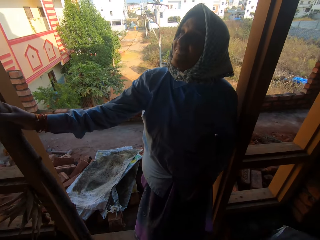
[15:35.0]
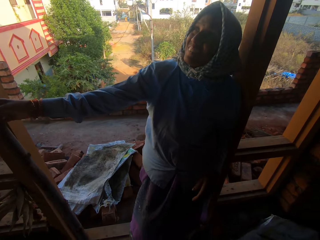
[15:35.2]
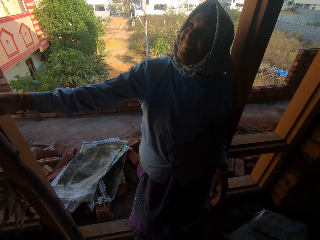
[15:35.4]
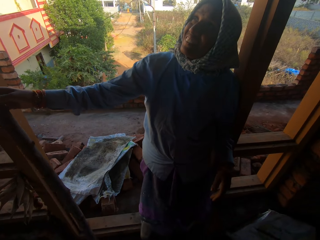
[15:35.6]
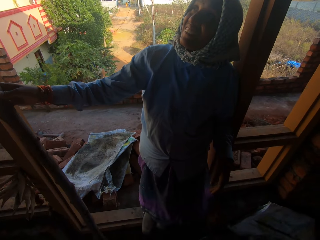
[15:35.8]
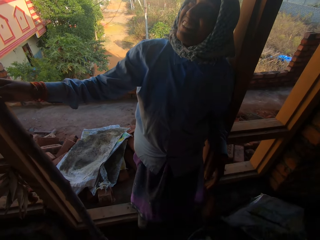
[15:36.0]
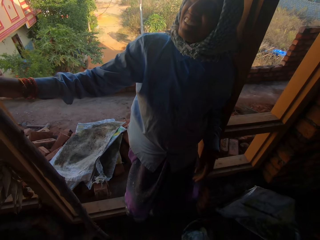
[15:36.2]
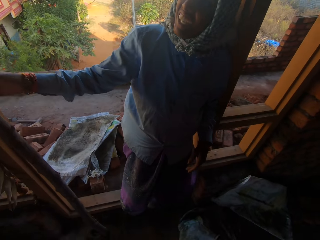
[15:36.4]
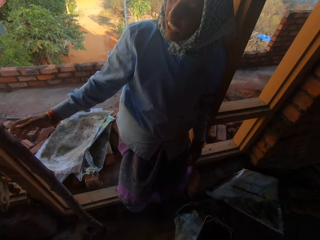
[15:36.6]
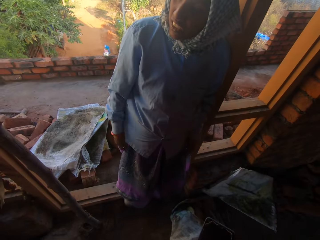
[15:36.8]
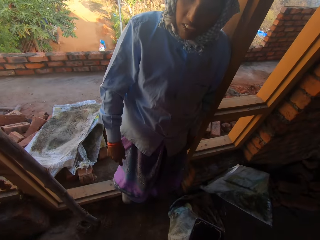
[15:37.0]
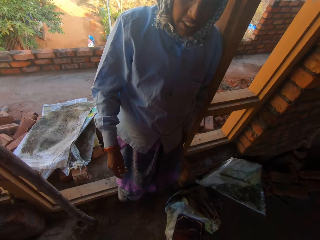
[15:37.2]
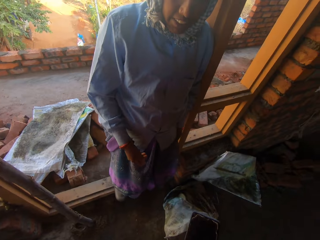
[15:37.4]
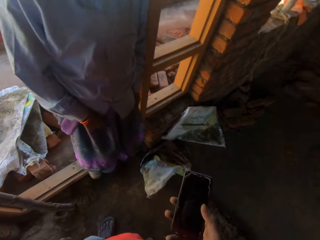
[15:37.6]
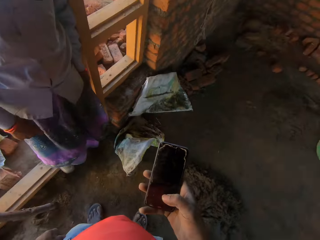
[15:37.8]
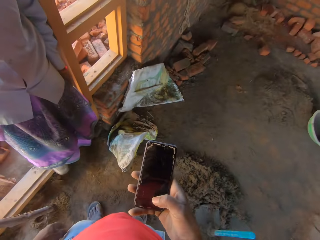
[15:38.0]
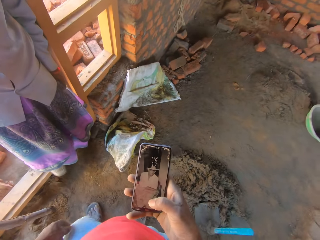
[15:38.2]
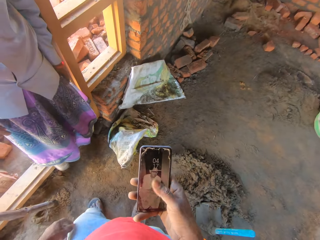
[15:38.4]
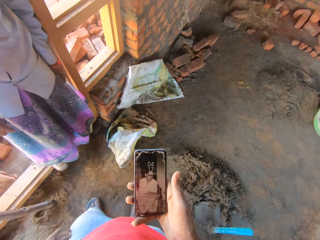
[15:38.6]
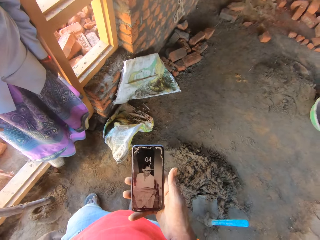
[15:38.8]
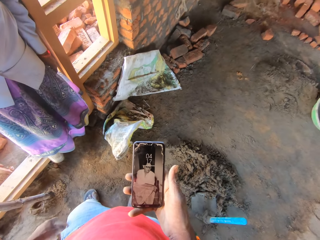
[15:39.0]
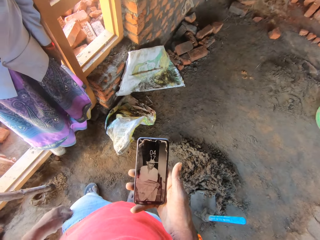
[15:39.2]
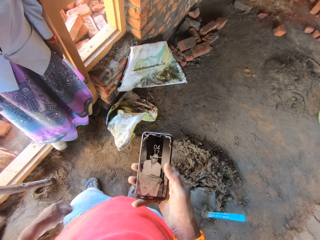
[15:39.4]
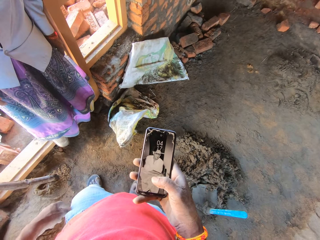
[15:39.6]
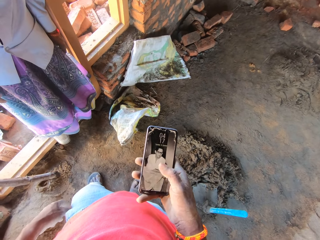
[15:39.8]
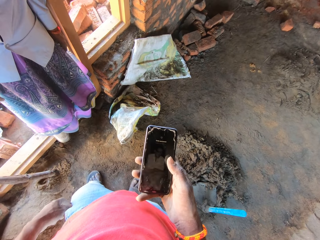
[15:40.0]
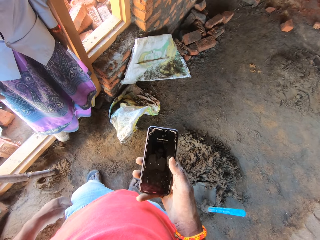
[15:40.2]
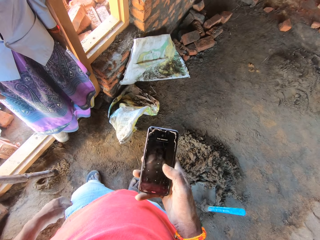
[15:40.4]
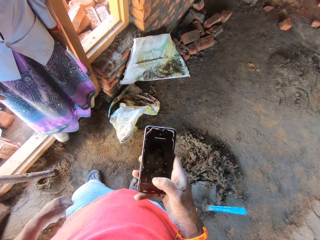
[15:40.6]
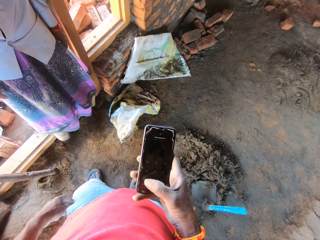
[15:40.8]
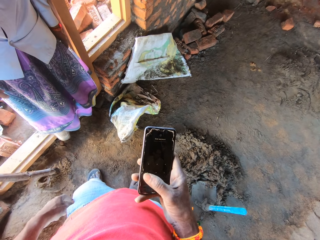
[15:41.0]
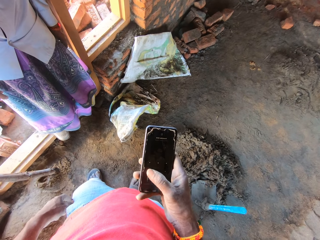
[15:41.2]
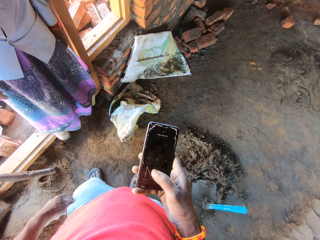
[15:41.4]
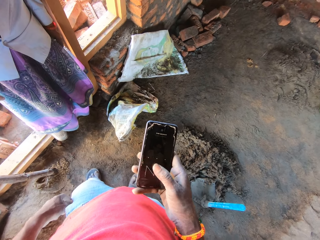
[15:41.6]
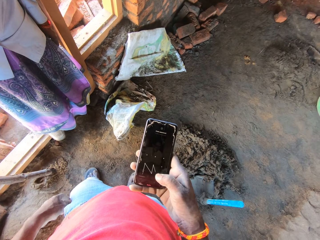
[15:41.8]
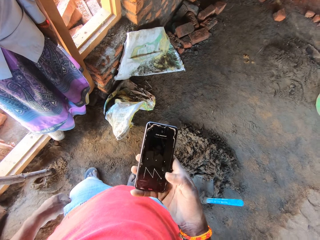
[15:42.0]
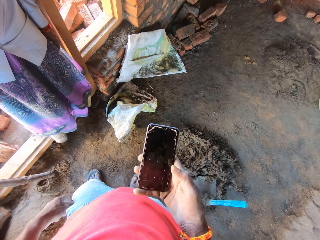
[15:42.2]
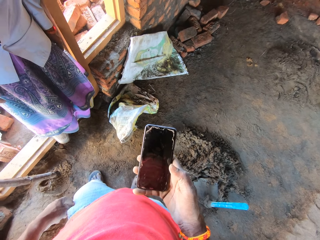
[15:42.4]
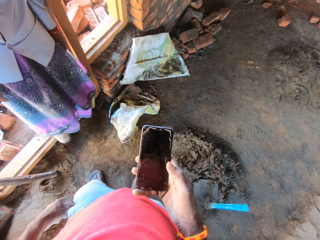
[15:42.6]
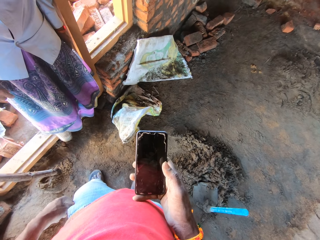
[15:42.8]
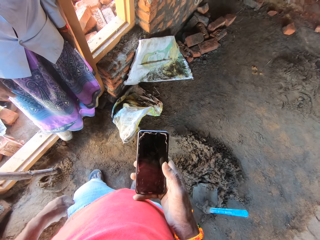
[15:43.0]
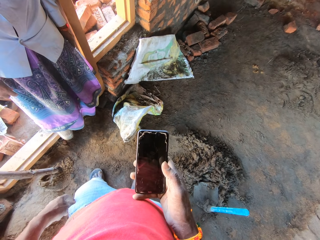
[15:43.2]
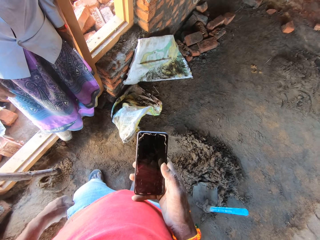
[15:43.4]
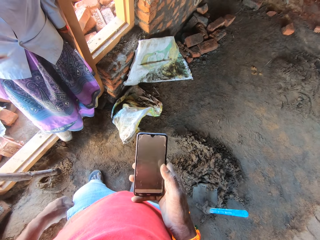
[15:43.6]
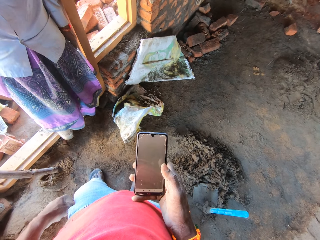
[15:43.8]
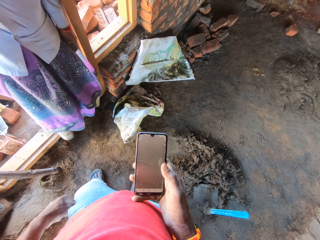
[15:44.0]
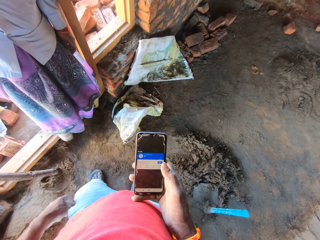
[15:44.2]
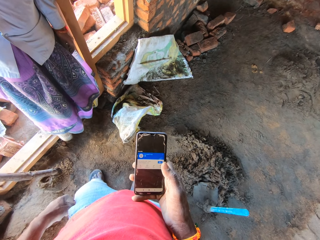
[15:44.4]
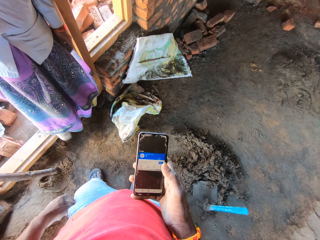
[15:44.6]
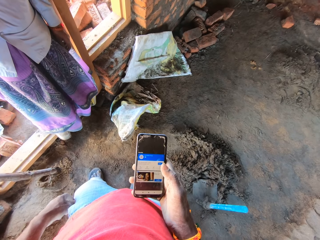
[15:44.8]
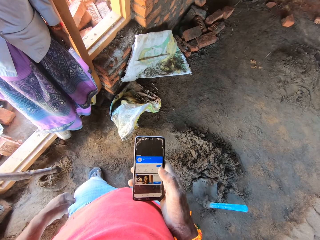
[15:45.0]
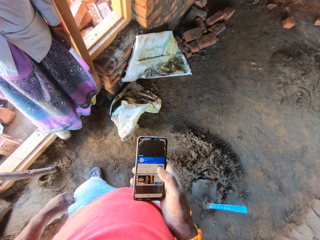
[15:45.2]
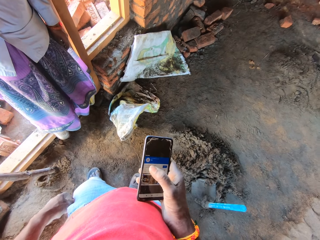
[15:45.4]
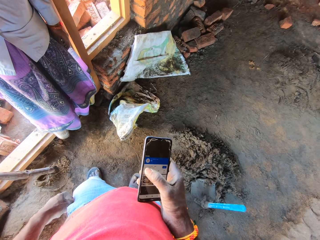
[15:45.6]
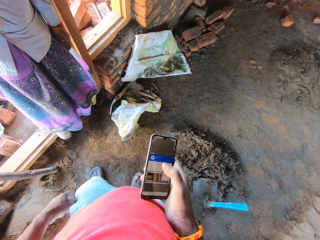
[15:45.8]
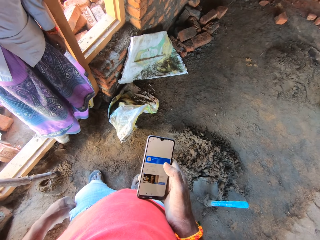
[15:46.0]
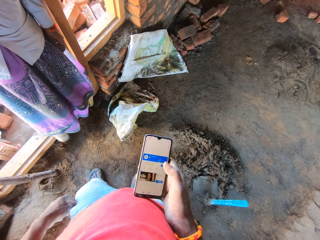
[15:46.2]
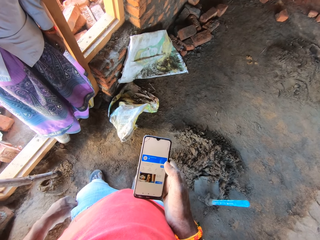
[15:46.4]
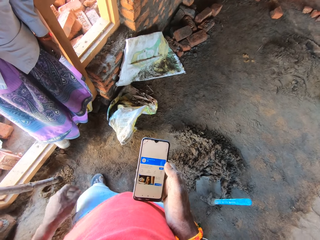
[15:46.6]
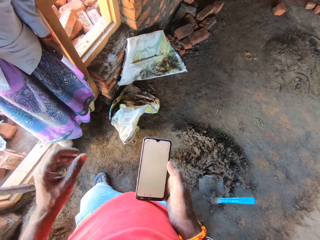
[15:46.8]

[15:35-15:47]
The woman talks. The camera wearer operates a phone with his right hand.

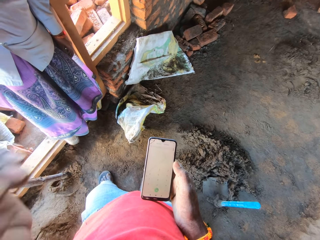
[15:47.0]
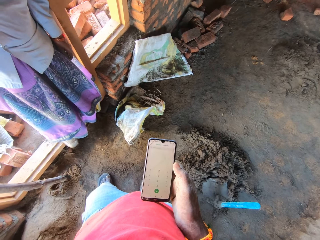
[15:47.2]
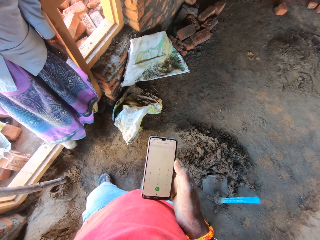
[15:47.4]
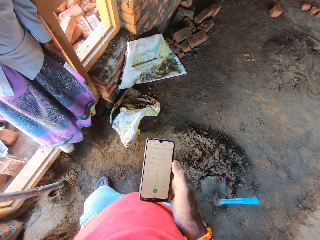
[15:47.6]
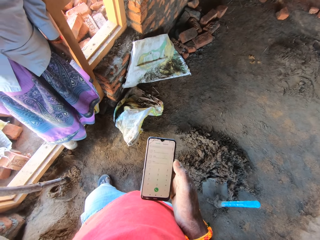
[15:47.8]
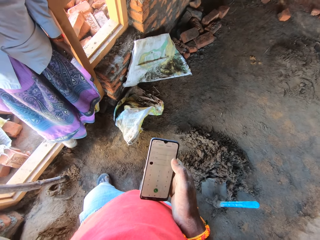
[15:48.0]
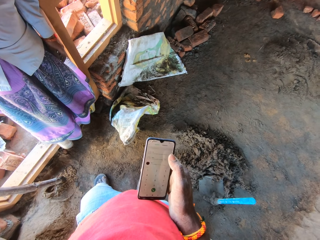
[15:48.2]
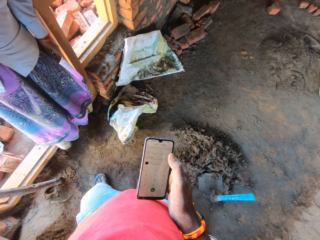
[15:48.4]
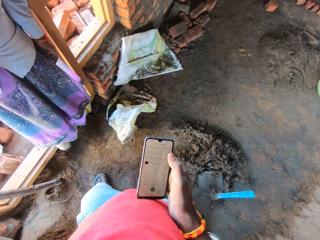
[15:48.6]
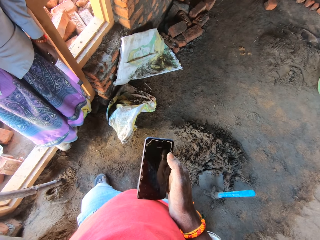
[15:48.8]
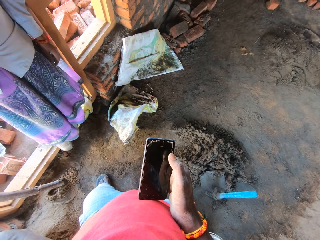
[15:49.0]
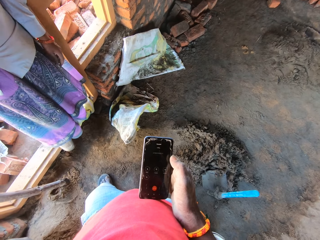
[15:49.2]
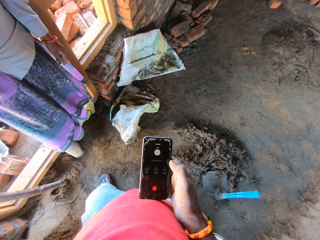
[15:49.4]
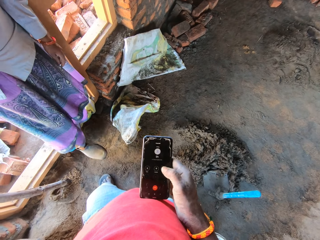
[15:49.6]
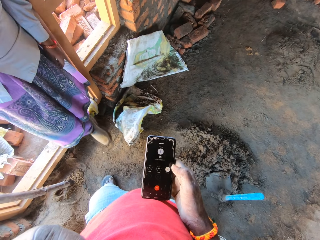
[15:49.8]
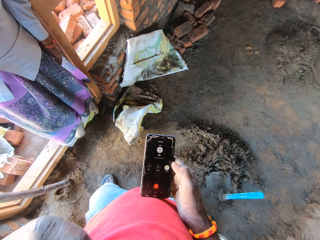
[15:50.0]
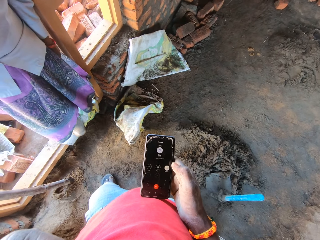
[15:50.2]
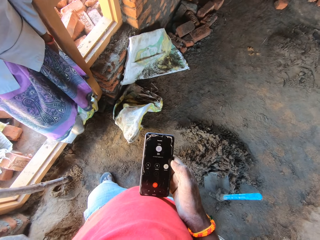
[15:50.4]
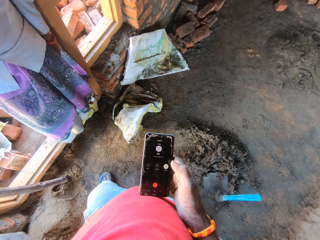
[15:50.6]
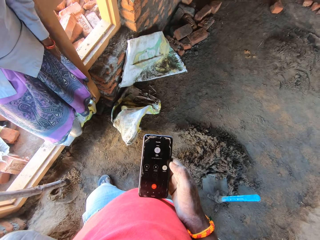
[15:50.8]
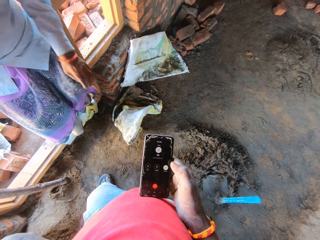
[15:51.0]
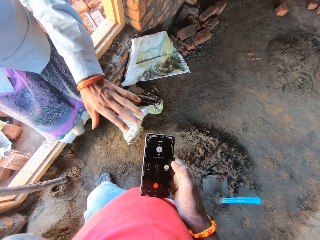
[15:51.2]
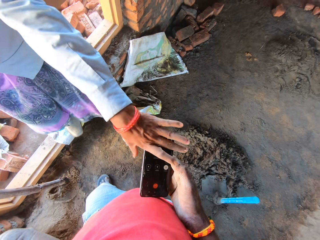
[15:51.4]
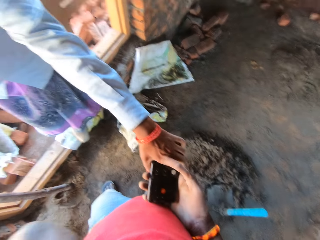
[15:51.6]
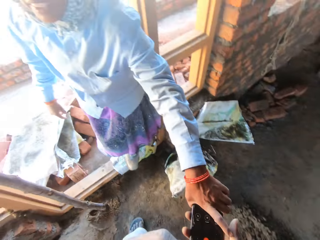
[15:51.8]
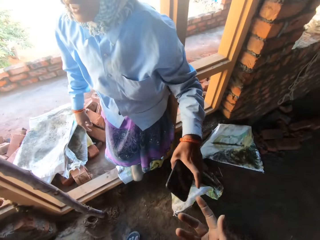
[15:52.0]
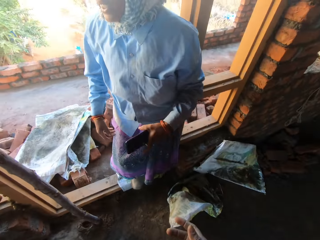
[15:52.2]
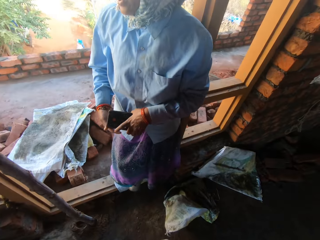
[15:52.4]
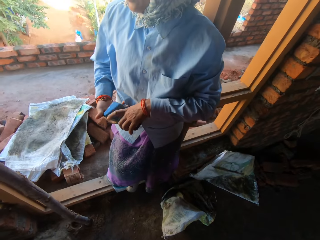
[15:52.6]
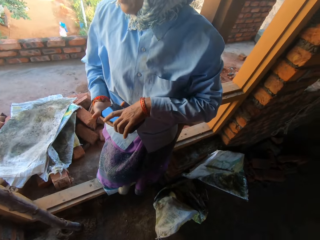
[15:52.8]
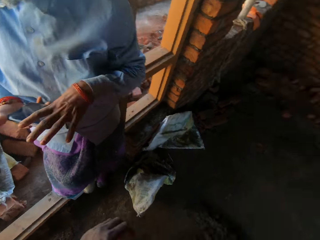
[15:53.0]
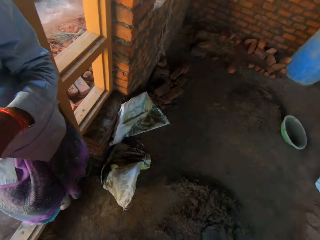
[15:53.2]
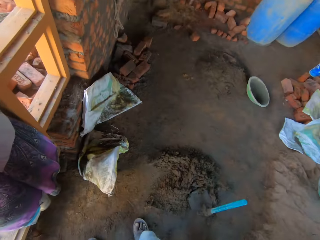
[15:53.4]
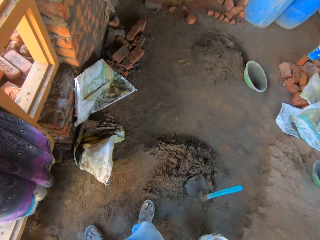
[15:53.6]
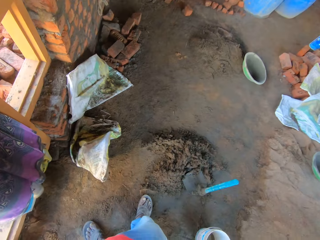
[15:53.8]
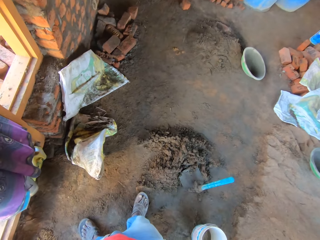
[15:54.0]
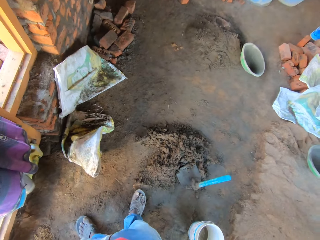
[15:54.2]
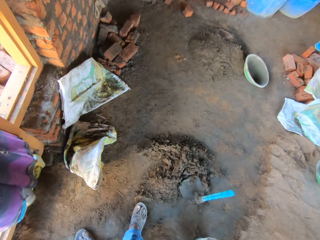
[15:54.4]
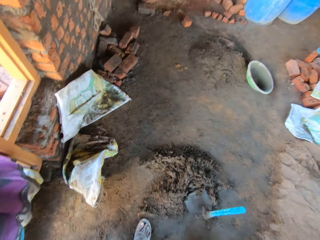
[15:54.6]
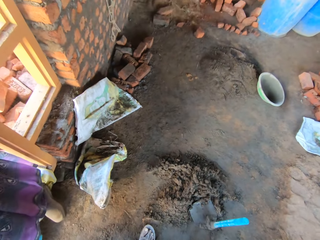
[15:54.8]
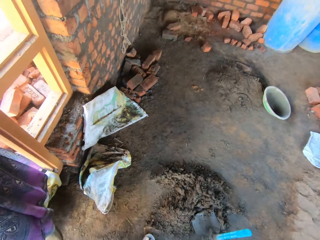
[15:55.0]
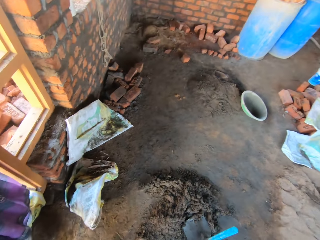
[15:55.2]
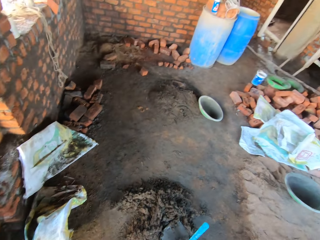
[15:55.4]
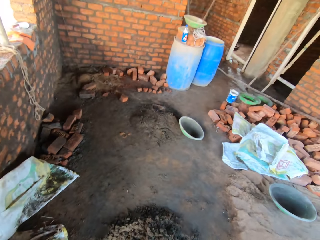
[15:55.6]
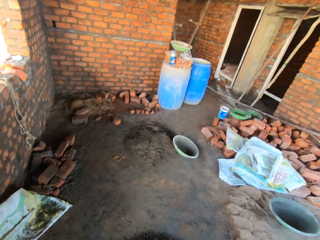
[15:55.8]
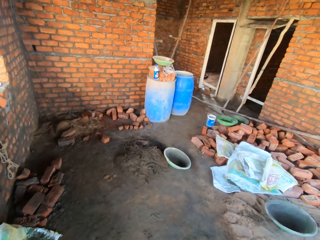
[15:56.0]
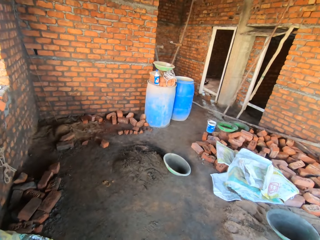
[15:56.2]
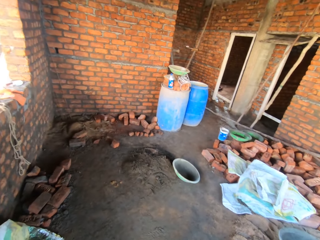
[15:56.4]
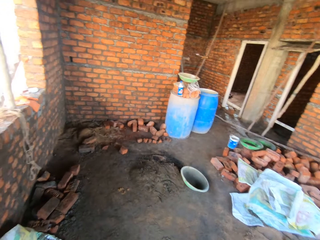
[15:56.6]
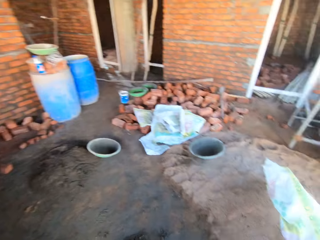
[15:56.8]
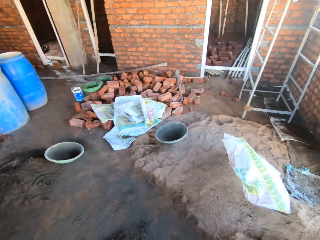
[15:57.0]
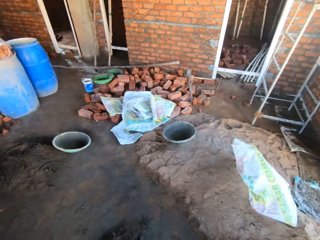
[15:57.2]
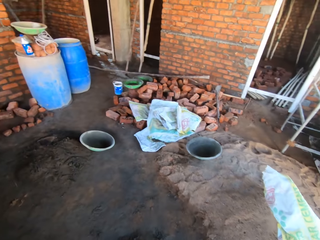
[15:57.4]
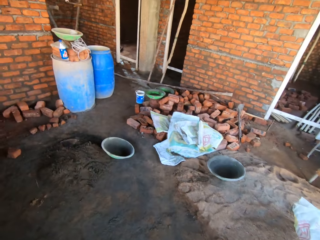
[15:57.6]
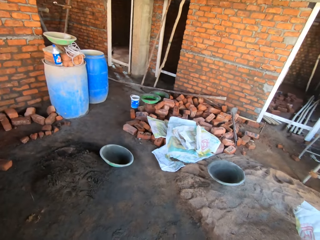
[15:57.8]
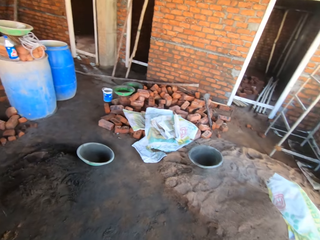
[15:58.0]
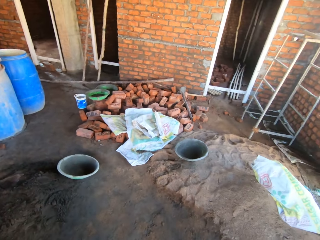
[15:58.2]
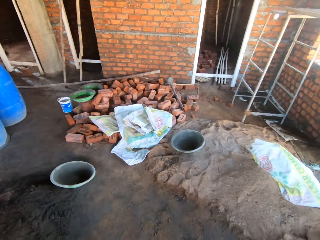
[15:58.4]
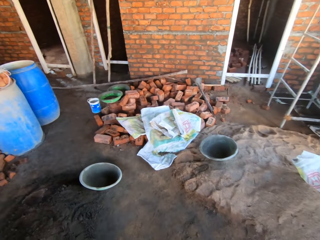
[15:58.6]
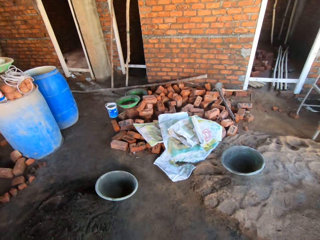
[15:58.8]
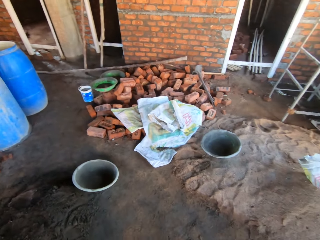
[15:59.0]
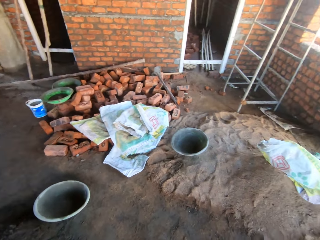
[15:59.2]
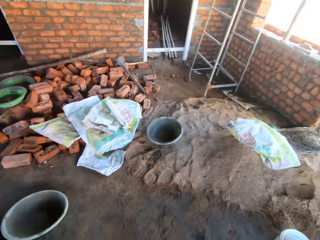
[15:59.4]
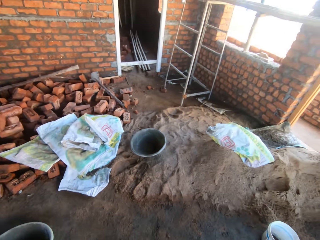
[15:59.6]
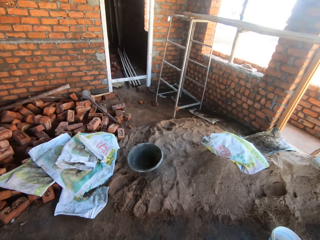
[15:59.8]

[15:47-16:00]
The woman takes the phone from the camera wearer with her left hand. The woman adjusts the phone with her hands. The camera wearer walks.
